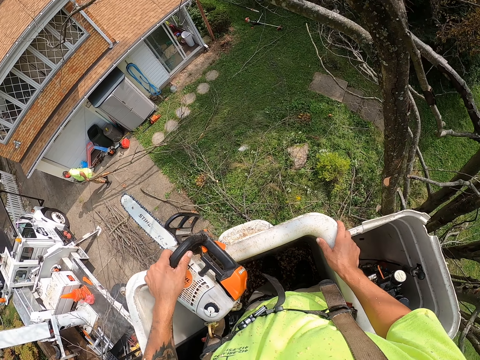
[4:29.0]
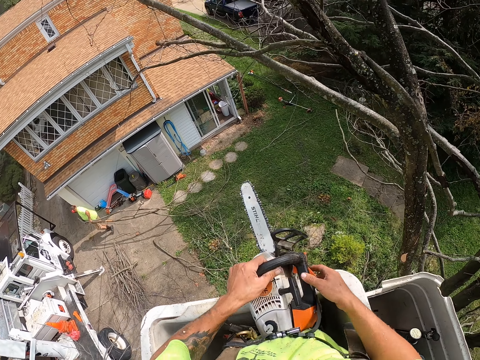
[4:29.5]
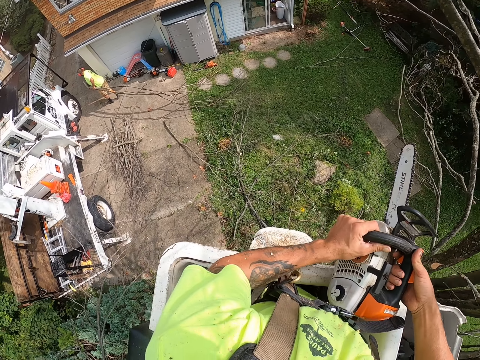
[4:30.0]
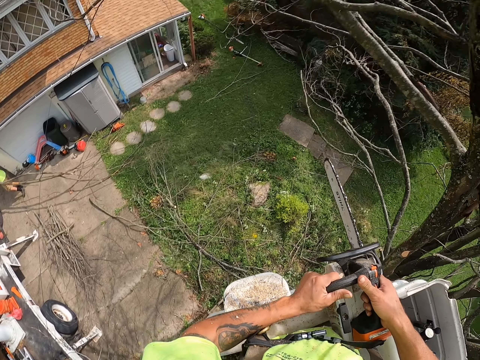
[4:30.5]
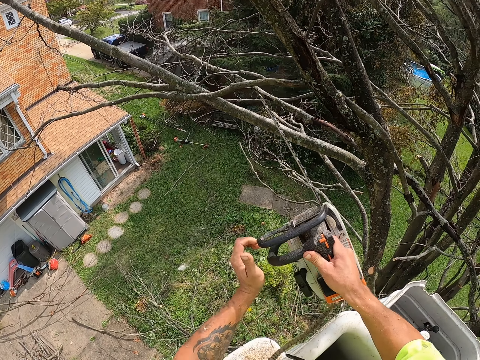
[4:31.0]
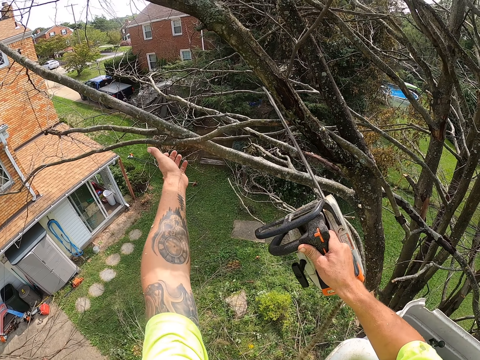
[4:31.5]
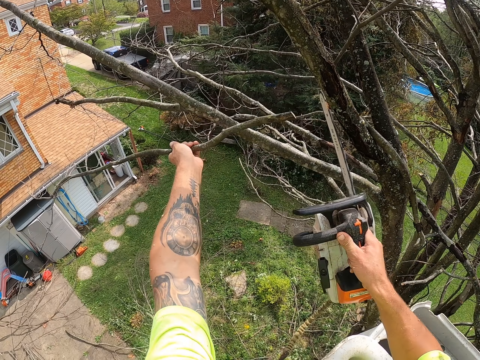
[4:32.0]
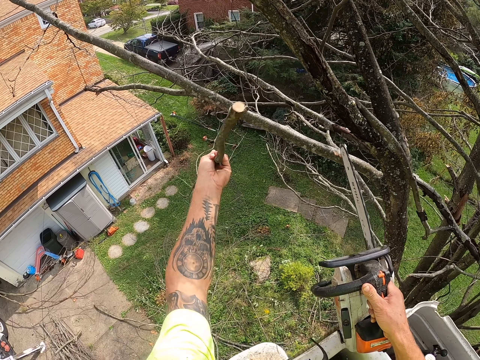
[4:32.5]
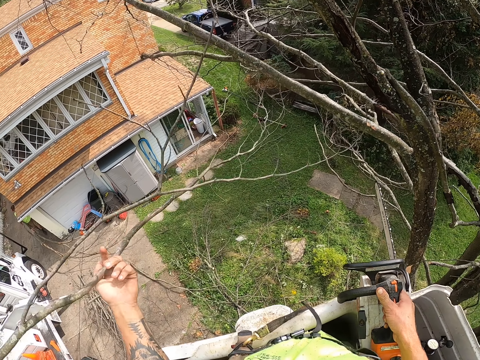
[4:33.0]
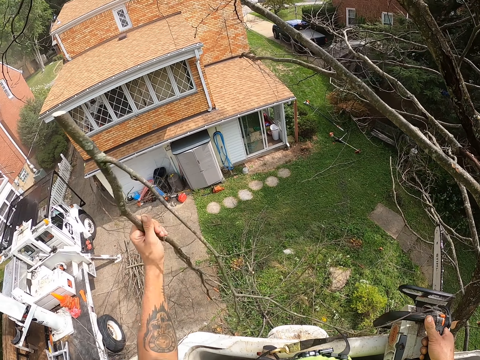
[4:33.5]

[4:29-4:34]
The camera wearer places his right hand on the lift crane. He transfers the chain saw to the right hand. He places his right hand on the power saw in his left hand. He cuts a branch on the tree with the power saw in his right hand. He places his left hand on the branch. He drops the tree branch on the ground.

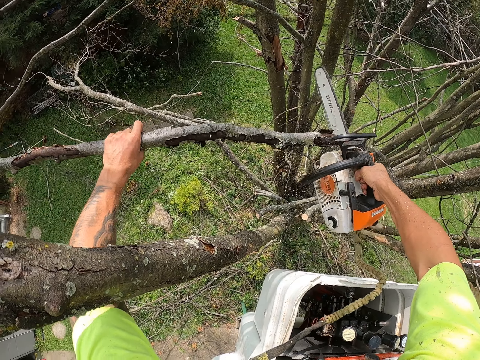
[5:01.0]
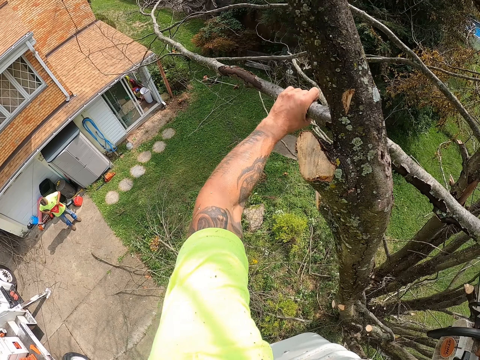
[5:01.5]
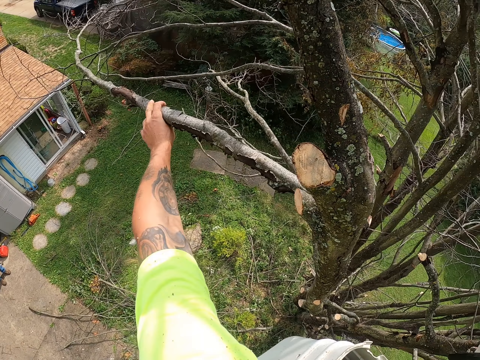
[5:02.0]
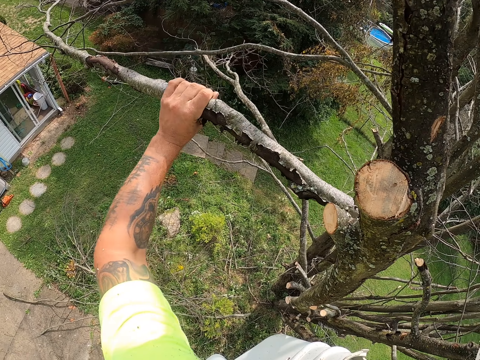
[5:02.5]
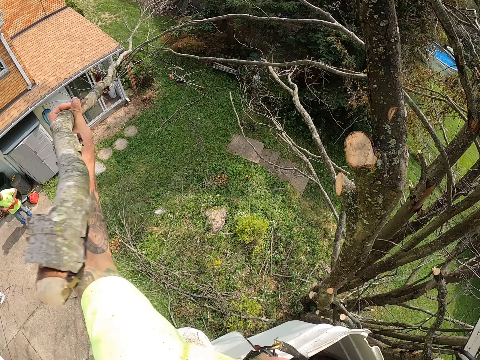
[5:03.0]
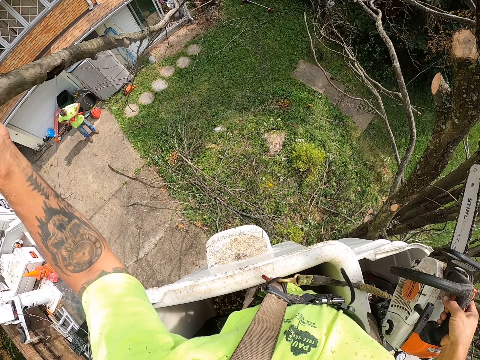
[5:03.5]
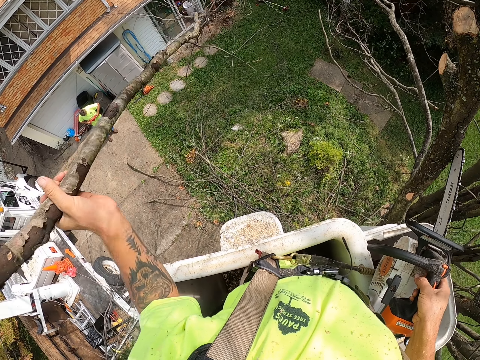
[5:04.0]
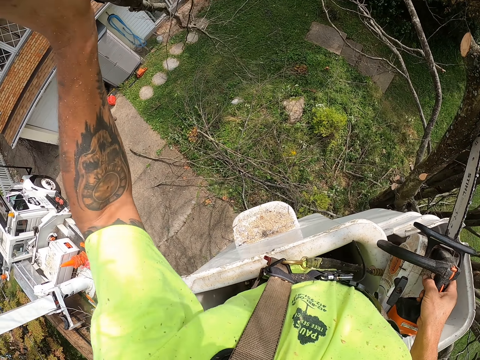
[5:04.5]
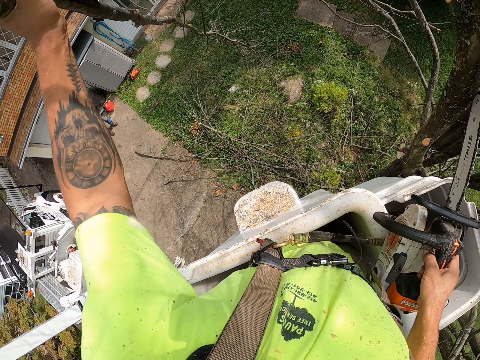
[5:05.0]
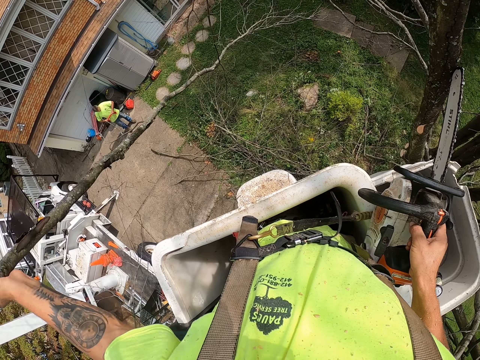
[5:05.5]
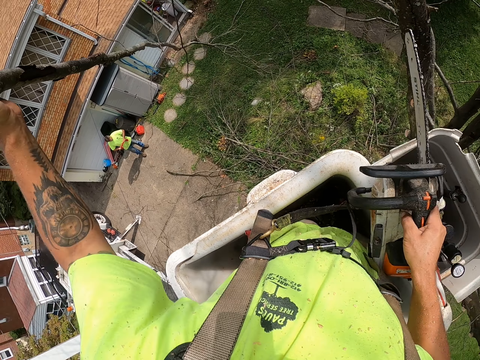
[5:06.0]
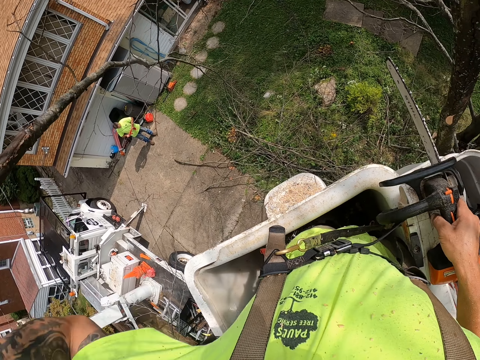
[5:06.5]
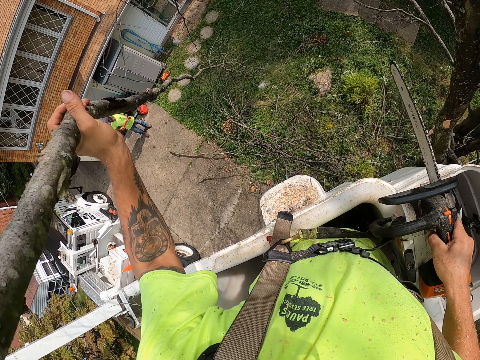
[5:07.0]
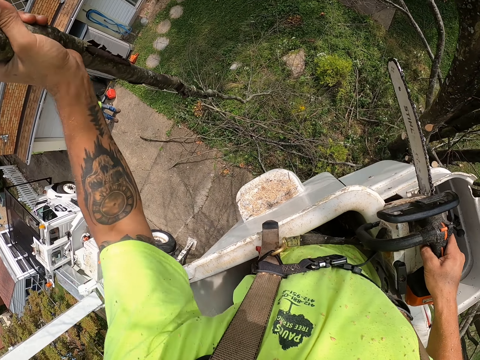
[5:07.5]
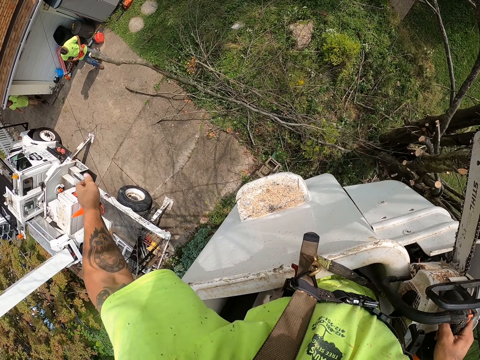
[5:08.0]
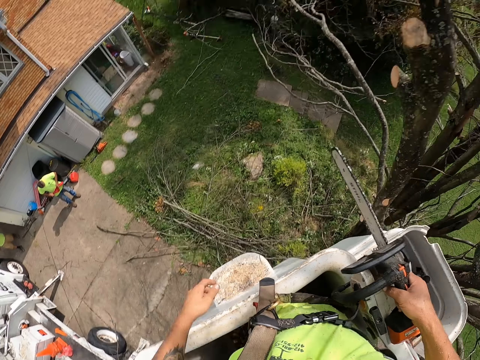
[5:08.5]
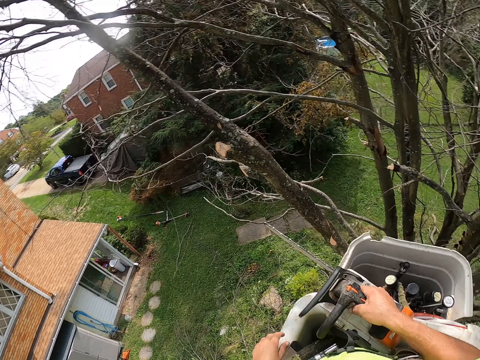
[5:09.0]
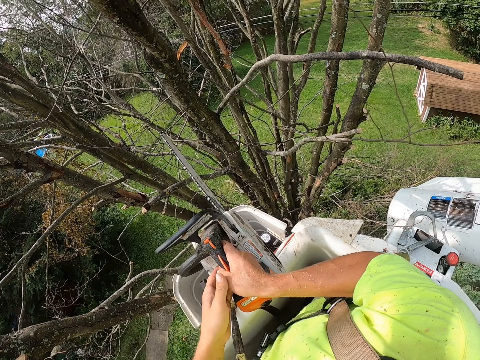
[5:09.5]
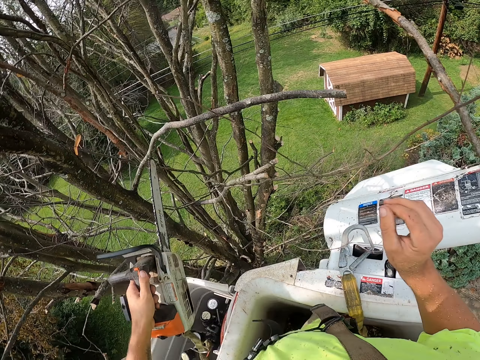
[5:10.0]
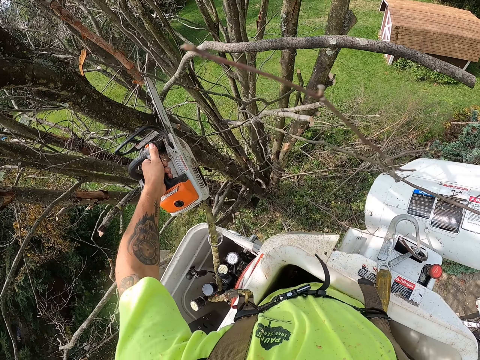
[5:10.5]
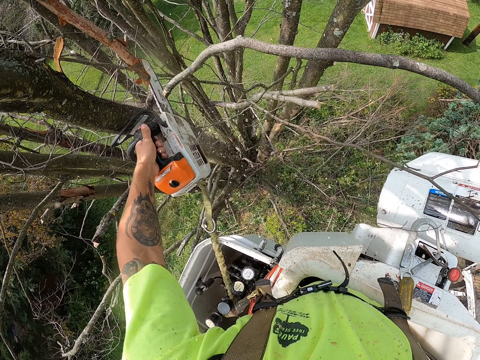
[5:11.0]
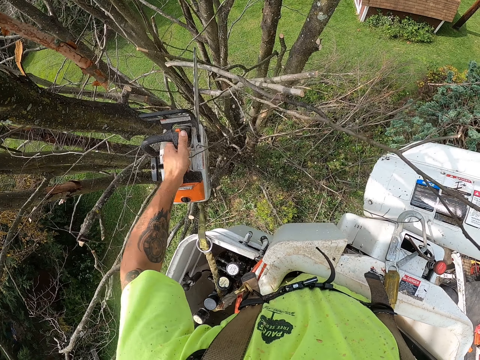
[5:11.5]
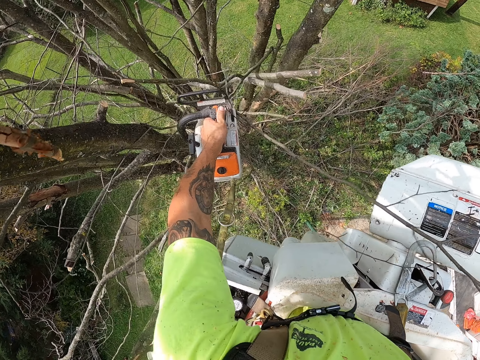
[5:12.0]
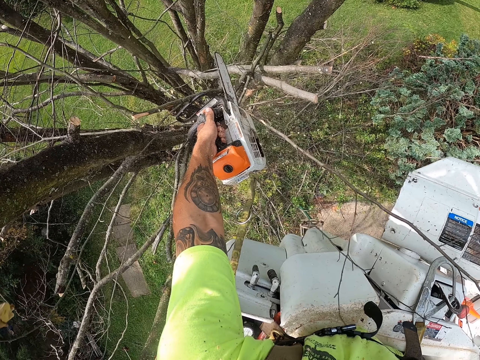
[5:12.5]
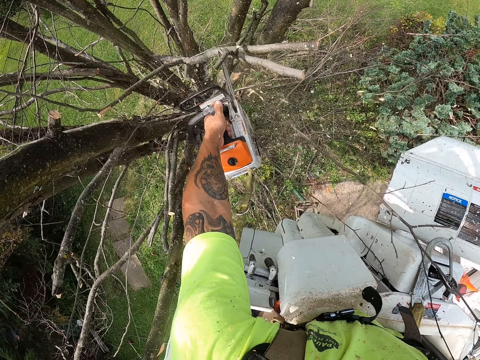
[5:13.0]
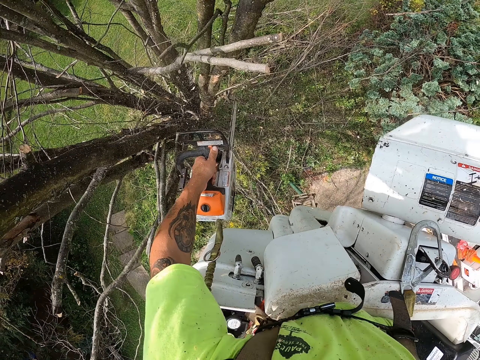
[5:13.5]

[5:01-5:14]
The camera wearer touches the branch and cuts the branch. He throws the tree branch on the ground with his left hand. He passes the electric chainsaw from his right hand to his left hand on the lift. He cuts some tree branches with the electric chainsaw in his left hand.

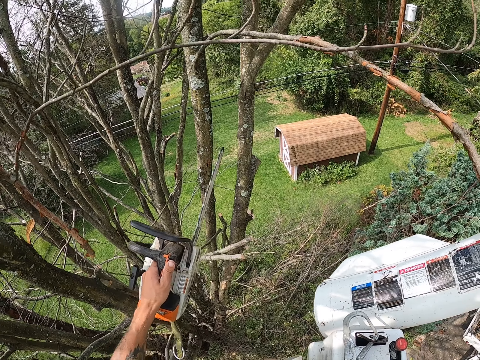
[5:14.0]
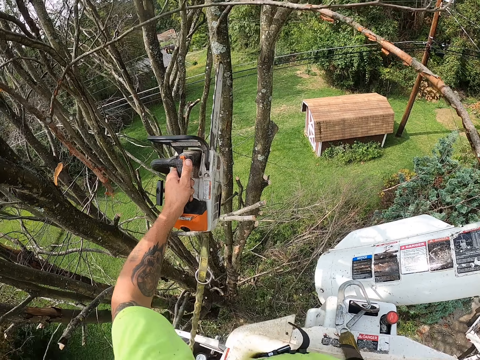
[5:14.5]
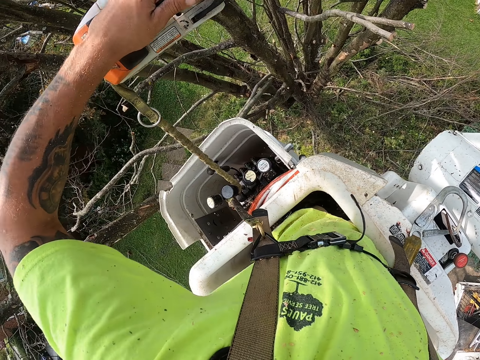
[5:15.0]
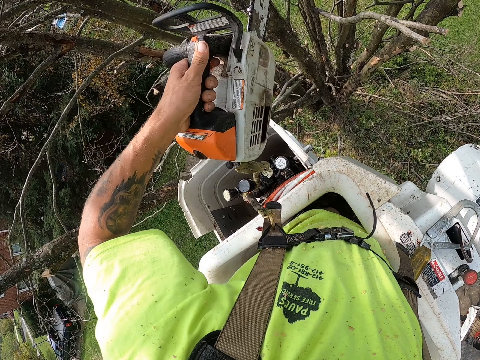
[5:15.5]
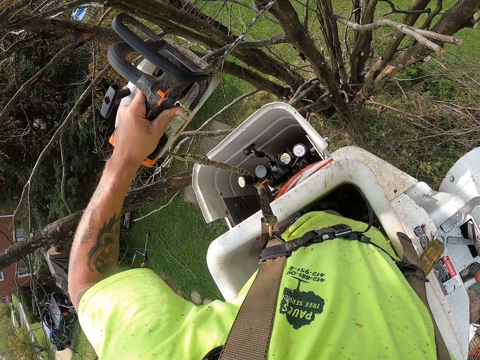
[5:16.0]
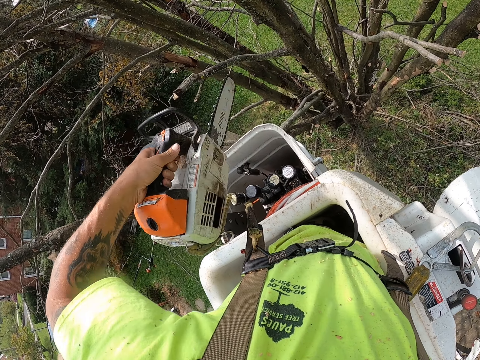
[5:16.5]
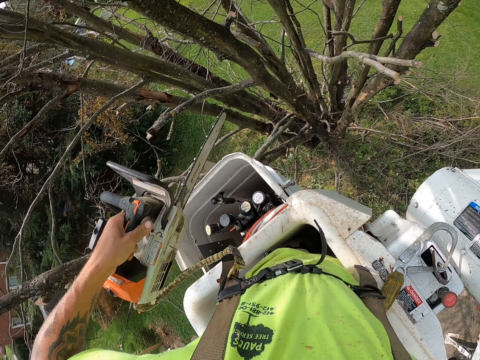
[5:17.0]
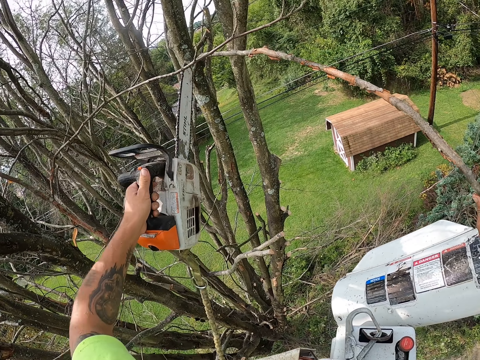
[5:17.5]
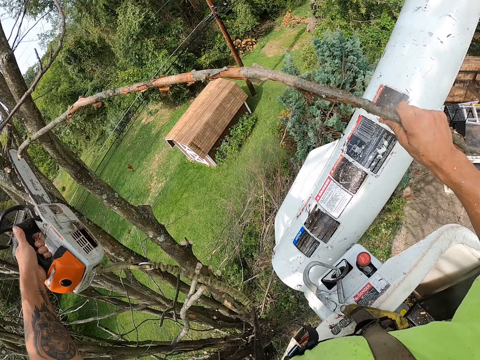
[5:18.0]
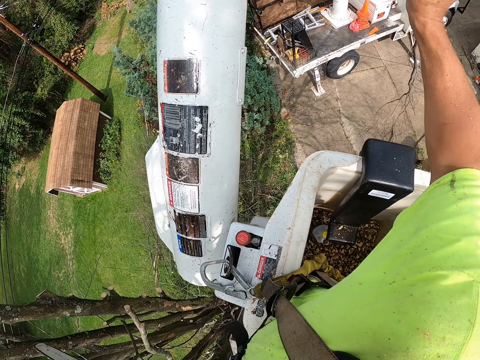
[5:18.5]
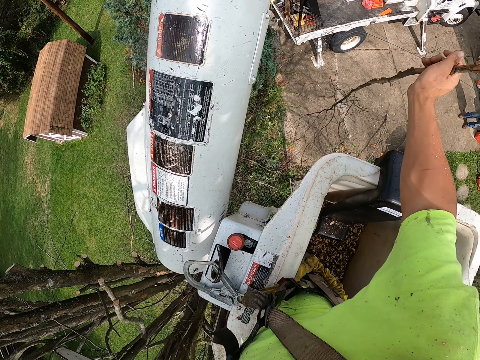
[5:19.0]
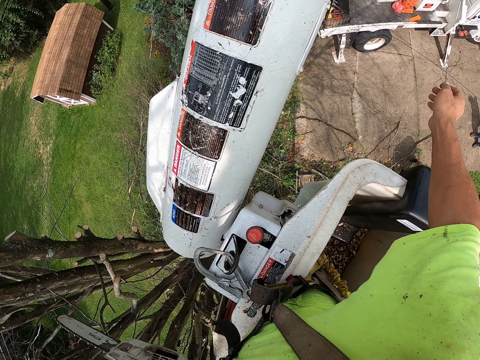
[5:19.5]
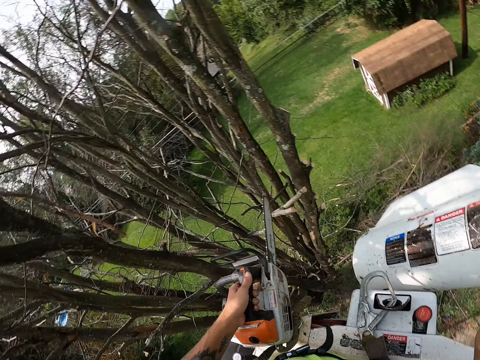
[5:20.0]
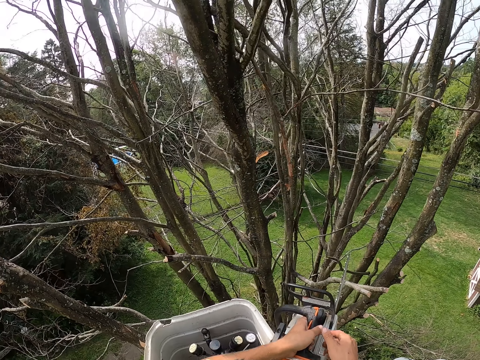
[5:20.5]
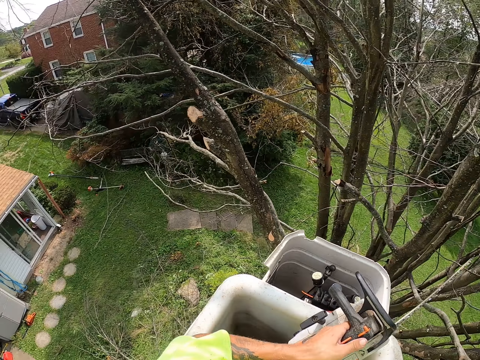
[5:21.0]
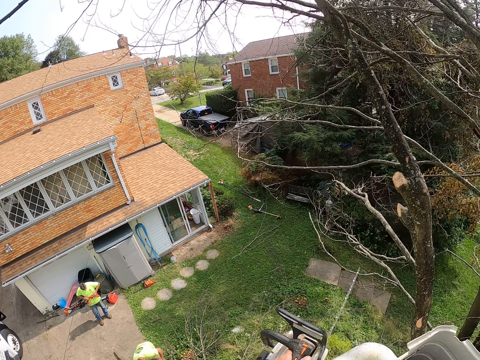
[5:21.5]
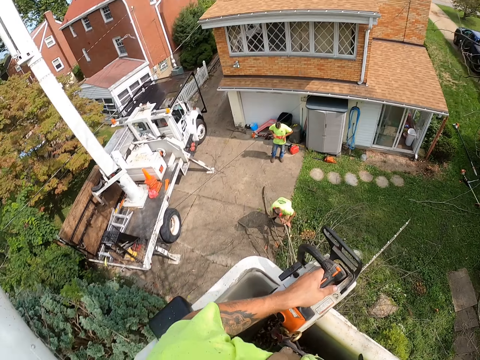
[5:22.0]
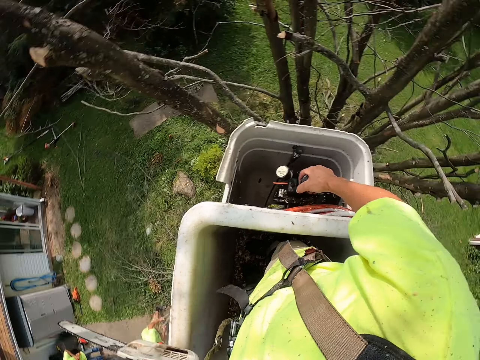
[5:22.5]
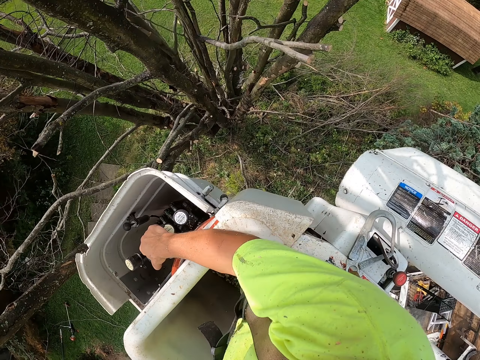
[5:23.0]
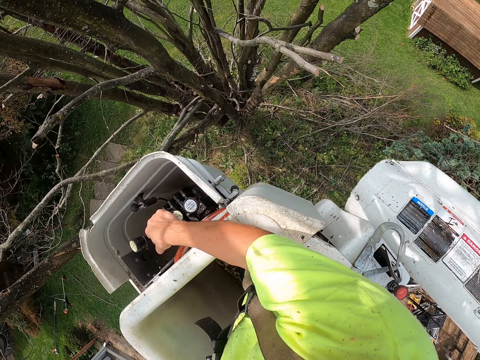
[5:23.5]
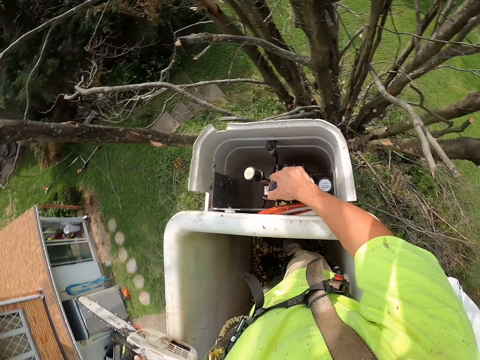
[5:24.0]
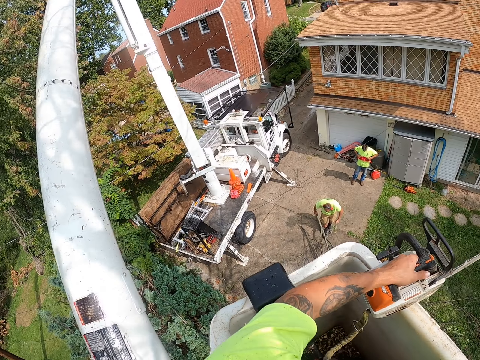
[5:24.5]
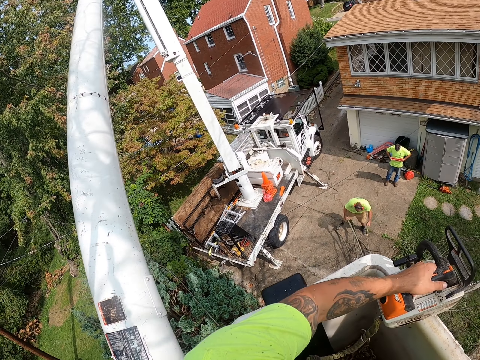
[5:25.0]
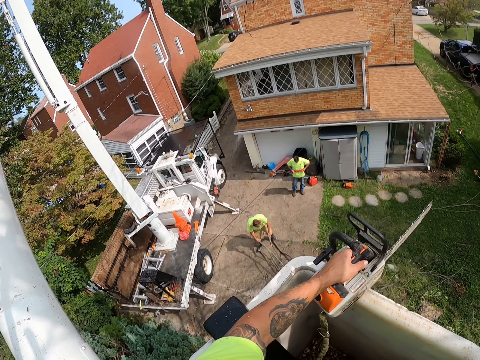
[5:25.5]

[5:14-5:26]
The camera wearer looks around. He holds the branch. He cuts the tree branch with the electric chainsaw in his left hand. He throws the tree branch on the ground with his right hand. He looks around. He operates the man lift crane. A man packs the tree branches from the ground with both hands. Another man adjusts a piece of rope with both hands.
